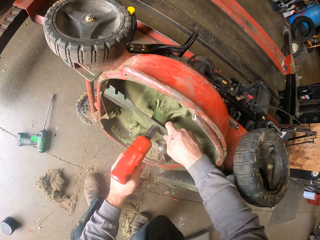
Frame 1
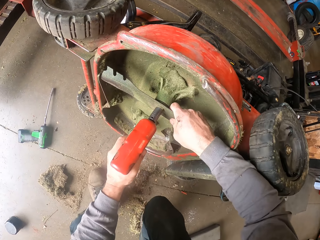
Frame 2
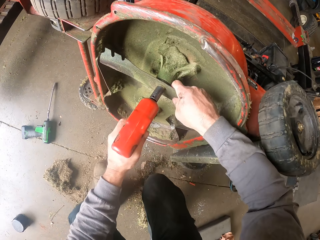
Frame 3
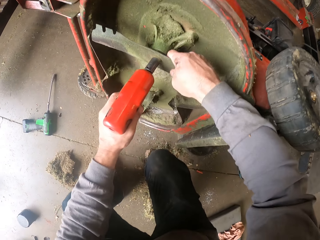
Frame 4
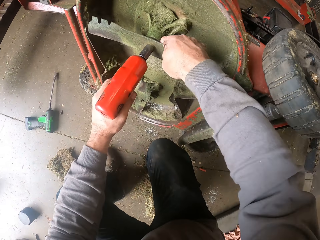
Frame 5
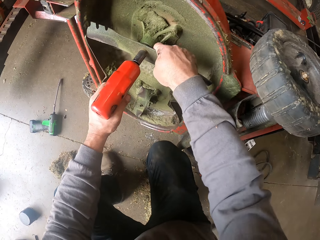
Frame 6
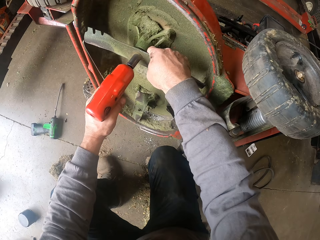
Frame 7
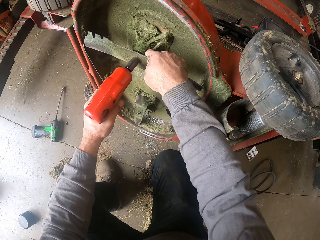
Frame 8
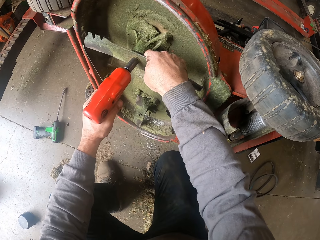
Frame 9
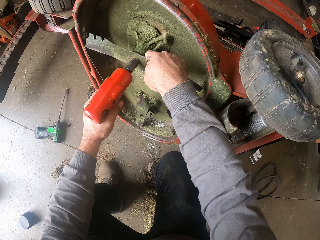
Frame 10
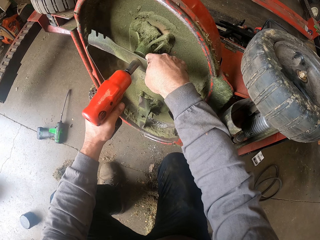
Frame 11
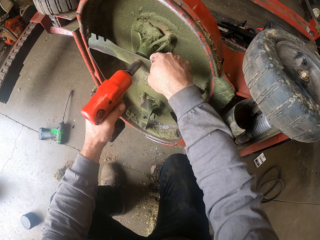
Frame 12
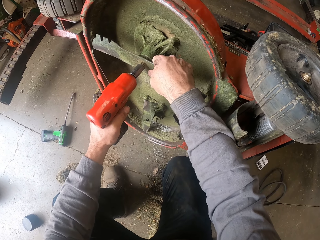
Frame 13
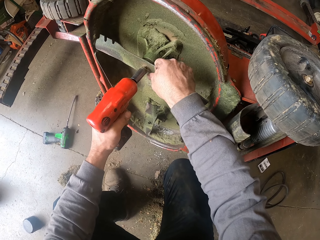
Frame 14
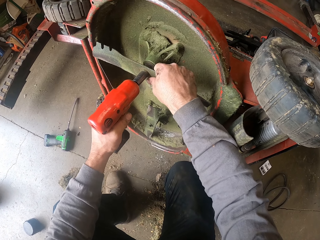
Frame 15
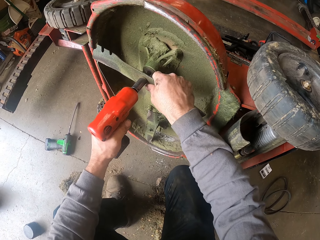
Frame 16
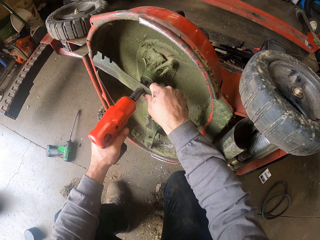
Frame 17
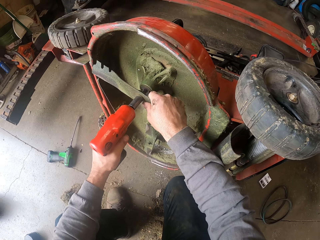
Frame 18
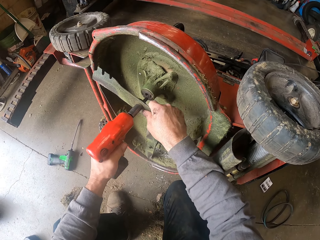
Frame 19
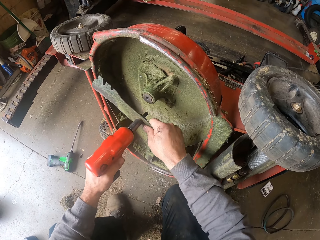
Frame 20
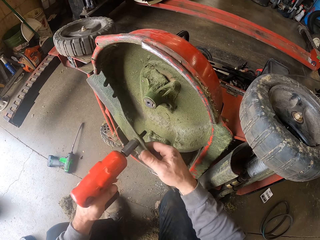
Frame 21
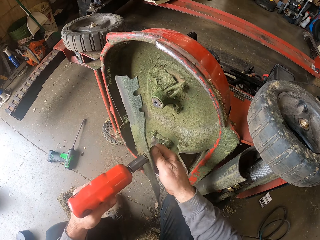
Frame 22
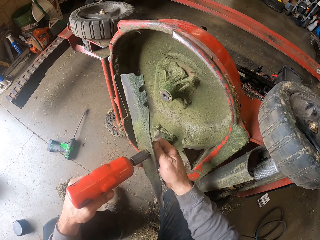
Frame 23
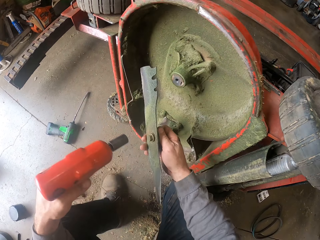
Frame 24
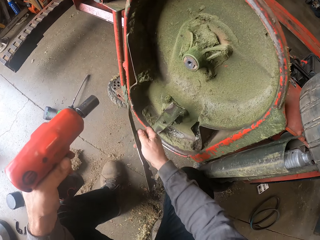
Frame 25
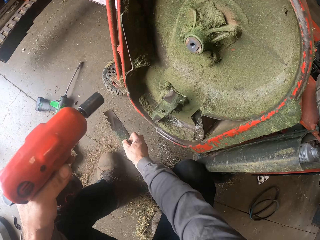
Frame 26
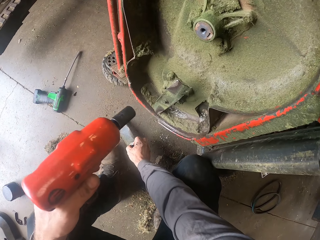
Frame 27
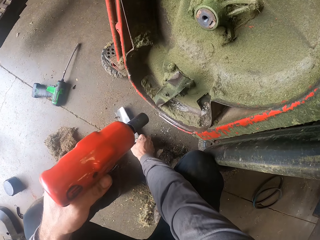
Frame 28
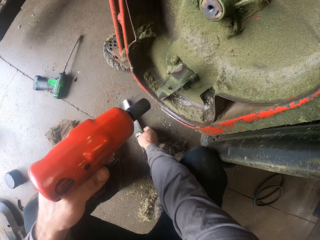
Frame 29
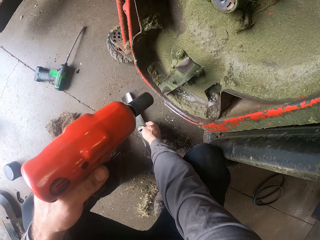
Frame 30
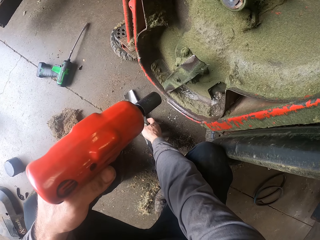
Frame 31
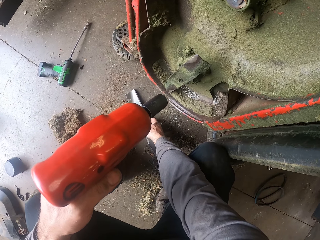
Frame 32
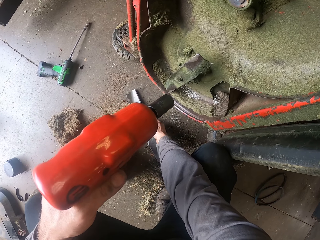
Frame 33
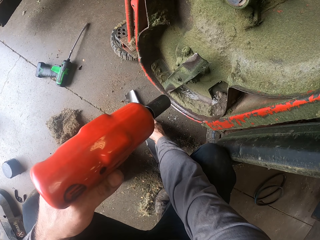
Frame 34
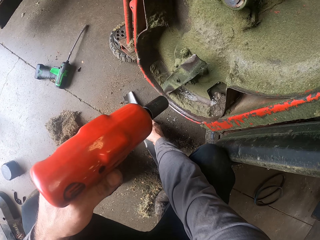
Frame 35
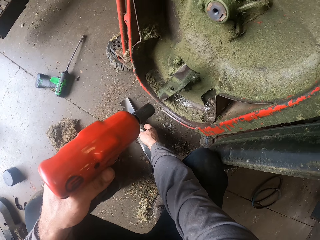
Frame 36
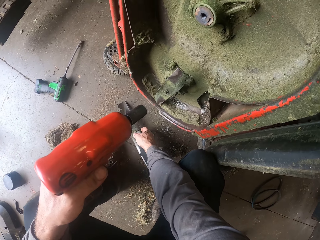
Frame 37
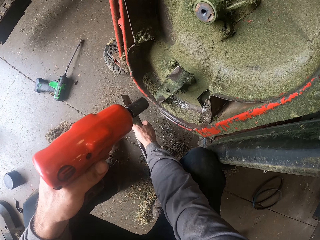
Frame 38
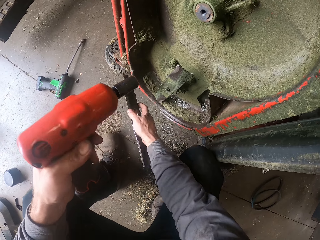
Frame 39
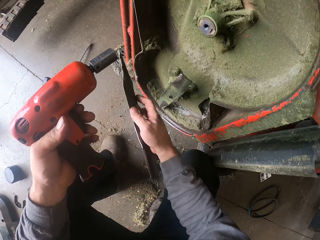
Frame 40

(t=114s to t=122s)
The camera wearer removes a blade from the lawn mower. They drop the blade on the ground.

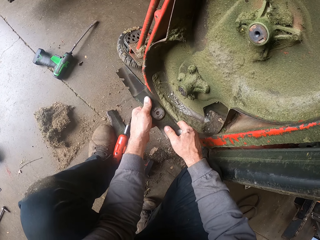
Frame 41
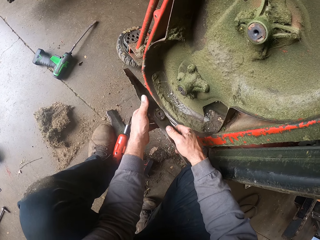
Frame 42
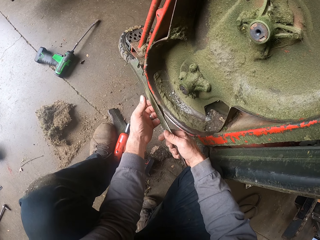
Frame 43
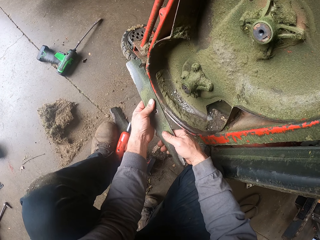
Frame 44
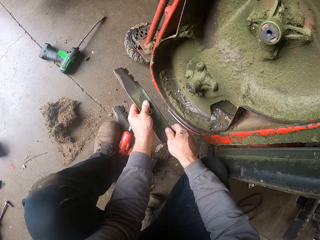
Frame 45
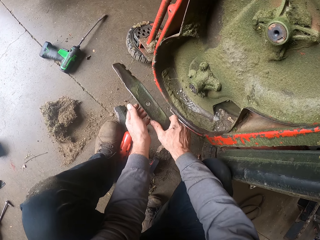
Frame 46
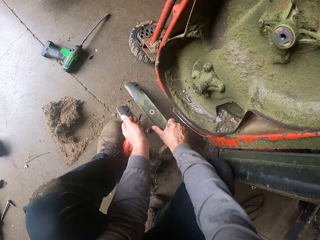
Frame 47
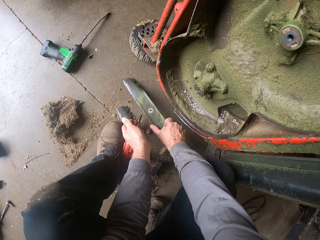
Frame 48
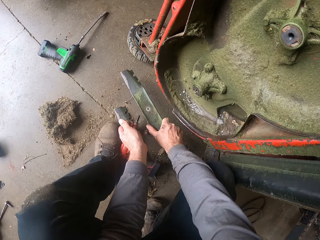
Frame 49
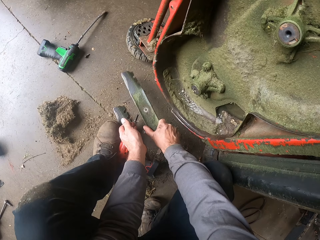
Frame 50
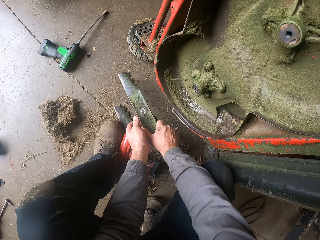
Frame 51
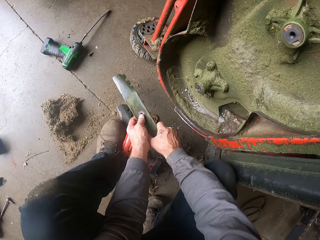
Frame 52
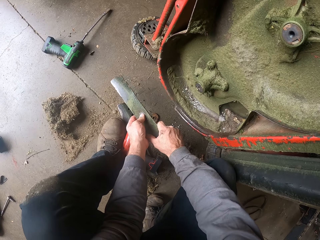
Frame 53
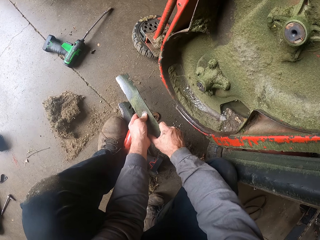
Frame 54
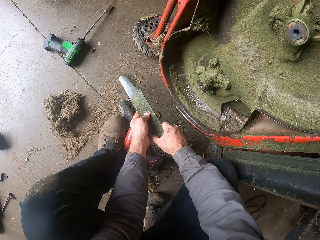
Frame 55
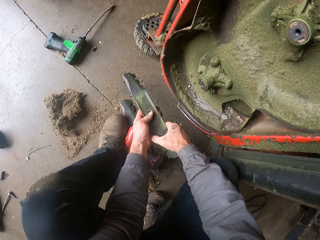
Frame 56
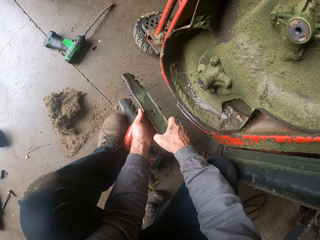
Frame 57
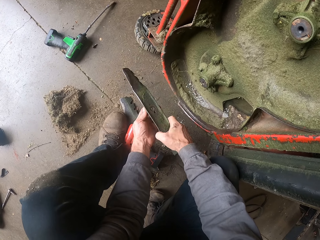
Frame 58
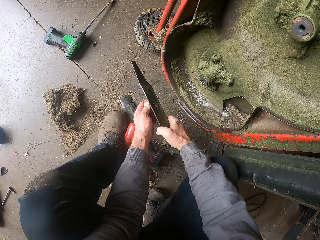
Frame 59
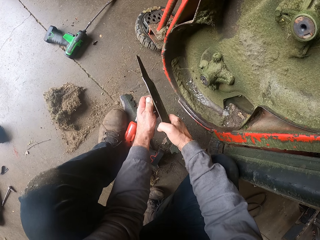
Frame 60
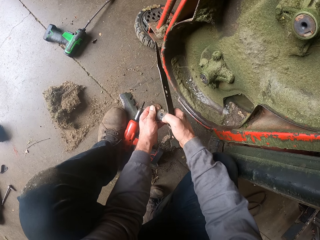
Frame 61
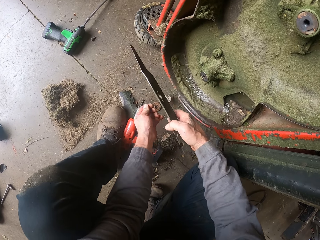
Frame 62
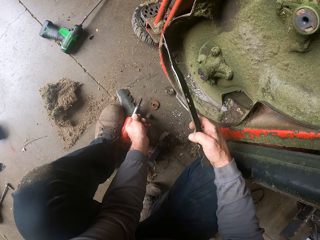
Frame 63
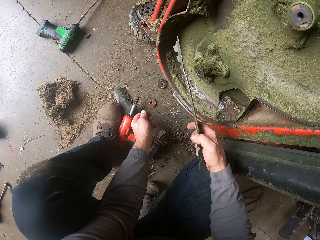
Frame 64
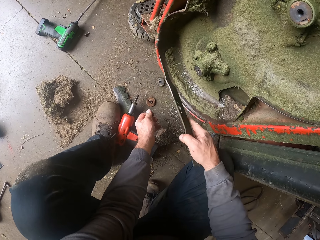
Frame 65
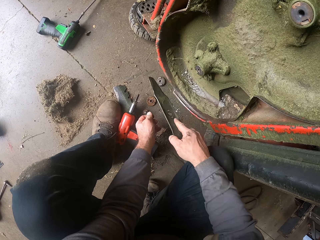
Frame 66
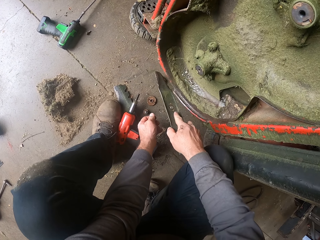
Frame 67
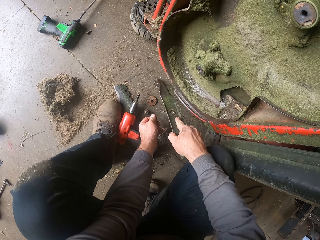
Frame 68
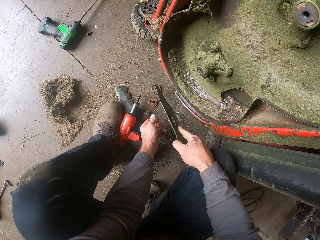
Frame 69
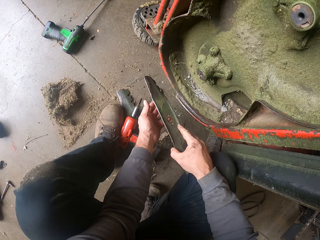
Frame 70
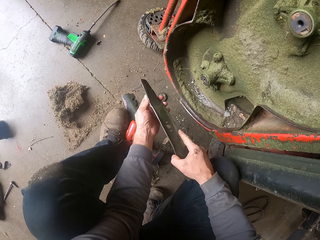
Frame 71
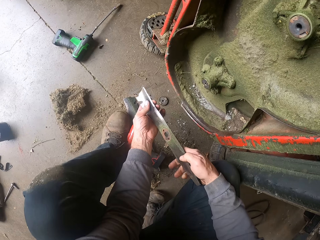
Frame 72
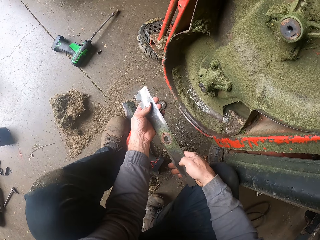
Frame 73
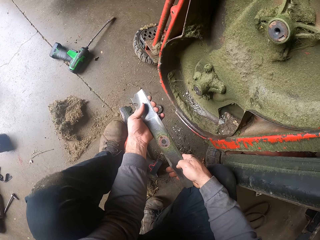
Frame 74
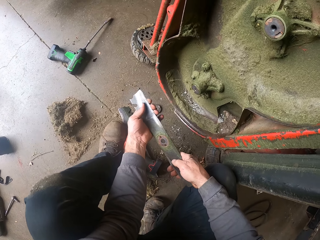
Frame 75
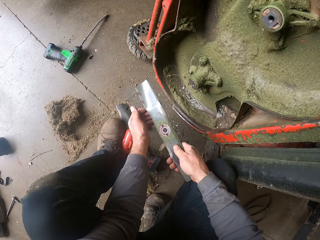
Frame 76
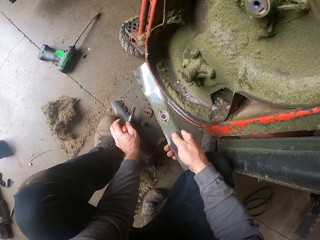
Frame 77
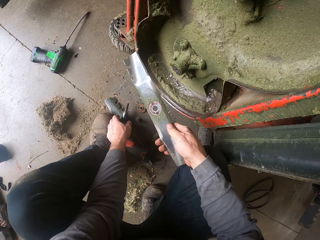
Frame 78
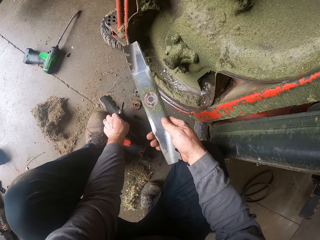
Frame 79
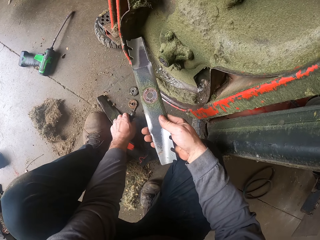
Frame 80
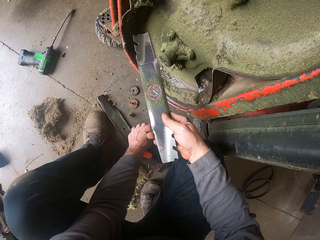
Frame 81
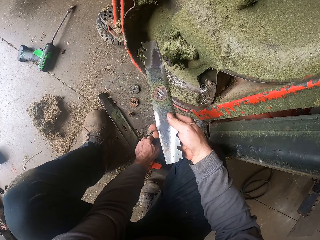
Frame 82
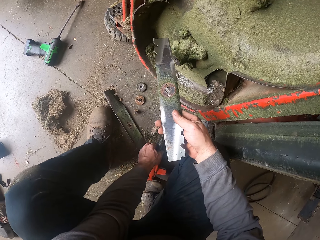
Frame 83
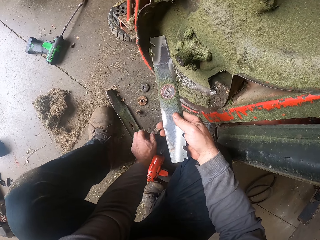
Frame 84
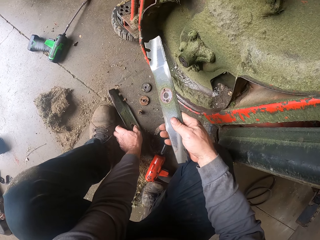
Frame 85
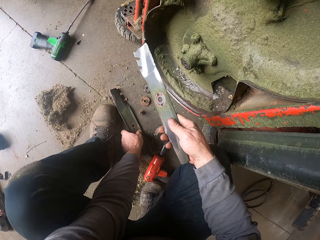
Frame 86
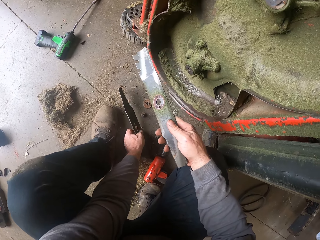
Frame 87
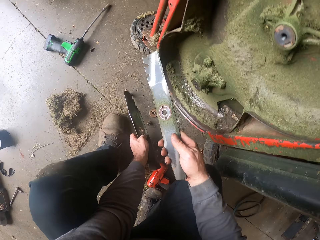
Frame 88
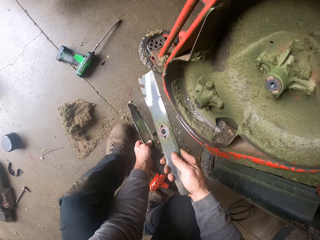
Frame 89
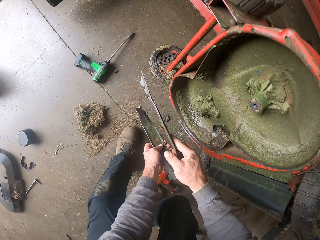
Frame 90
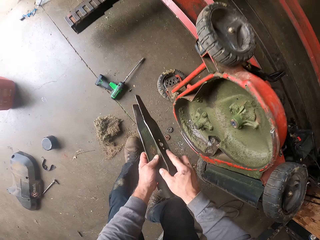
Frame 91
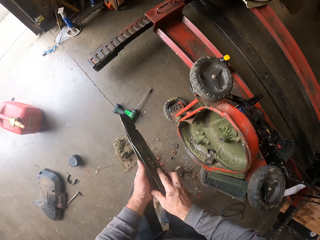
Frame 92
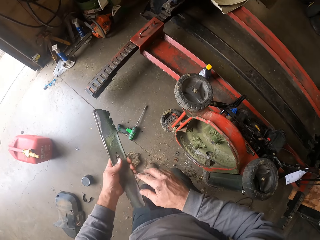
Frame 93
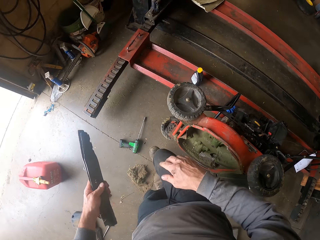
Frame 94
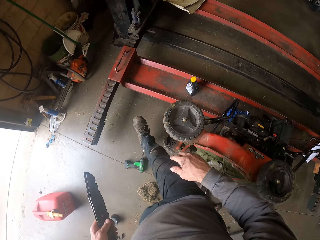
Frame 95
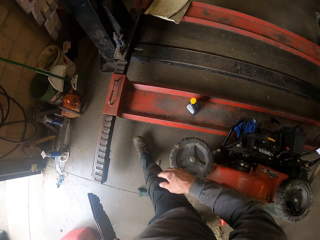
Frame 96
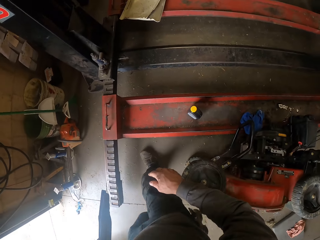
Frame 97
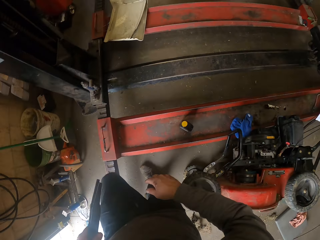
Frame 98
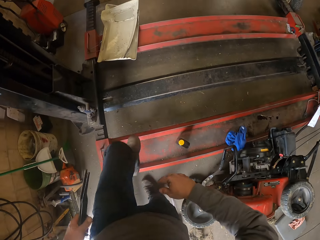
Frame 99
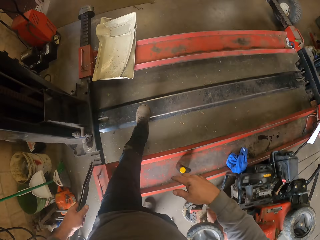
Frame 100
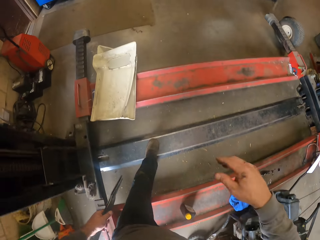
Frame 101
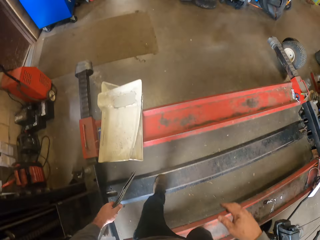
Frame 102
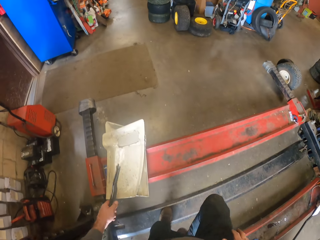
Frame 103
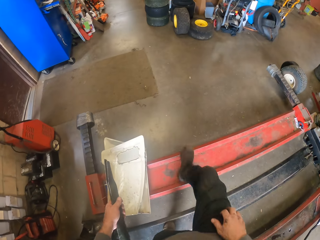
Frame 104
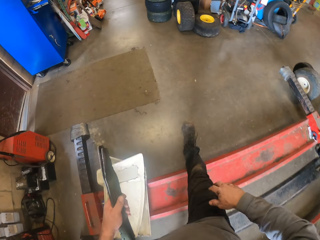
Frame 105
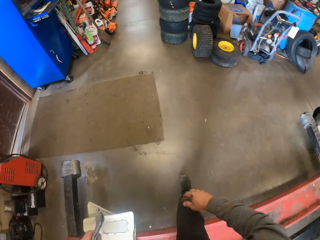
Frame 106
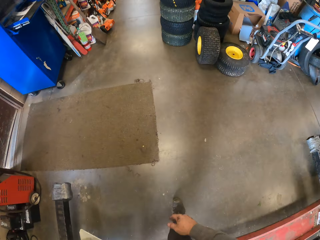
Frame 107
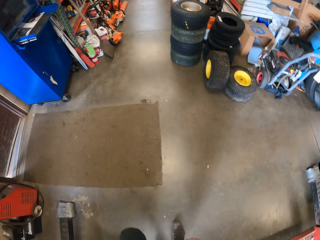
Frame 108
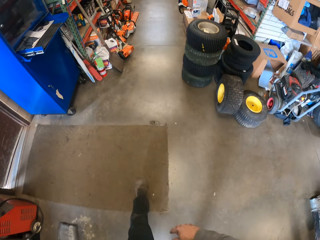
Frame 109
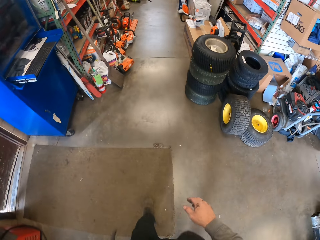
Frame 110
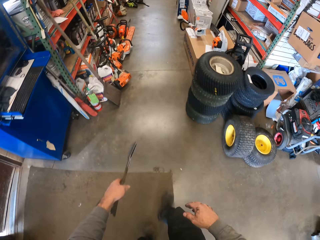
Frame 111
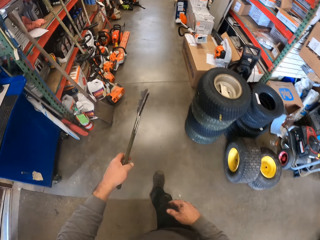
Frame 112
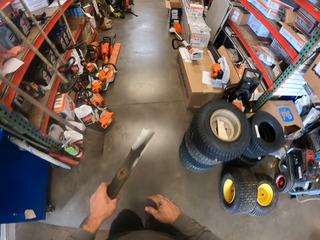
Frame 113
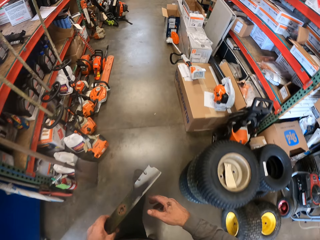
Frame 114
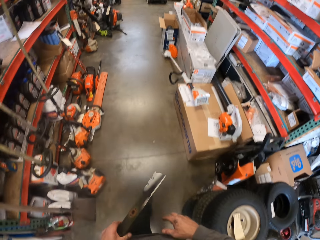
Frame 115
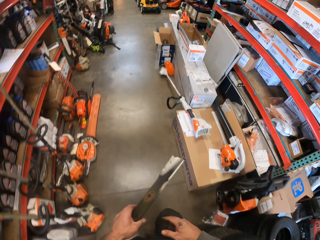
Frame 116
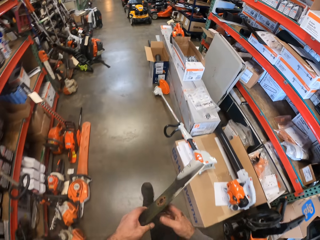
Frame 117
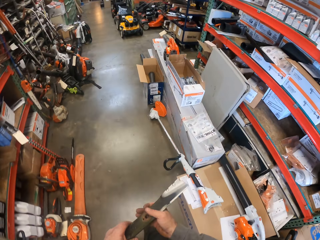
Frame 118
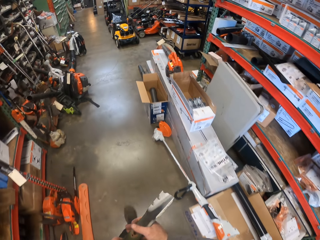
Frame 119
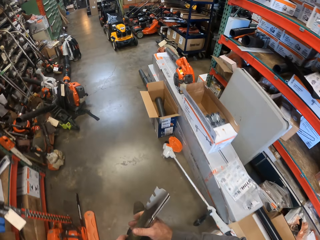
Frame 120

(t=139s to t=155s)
The camera wearer hits metal on the floor. They pick up the metal from the floor. They carry a blade from the ground. They walk around.
